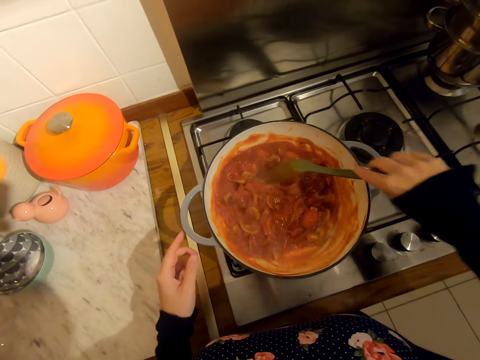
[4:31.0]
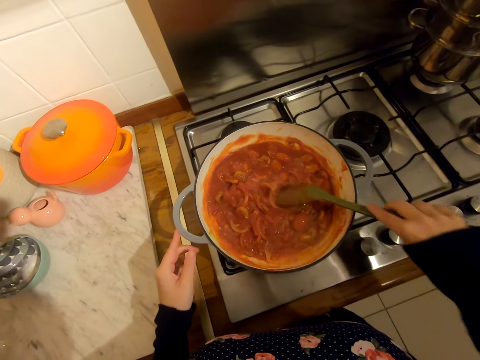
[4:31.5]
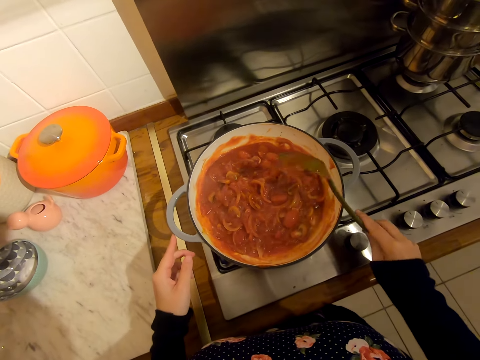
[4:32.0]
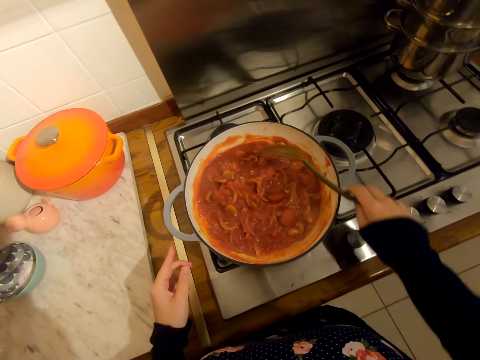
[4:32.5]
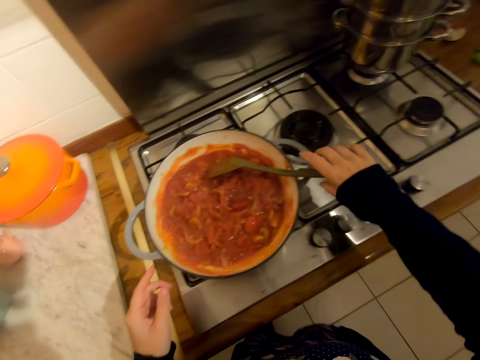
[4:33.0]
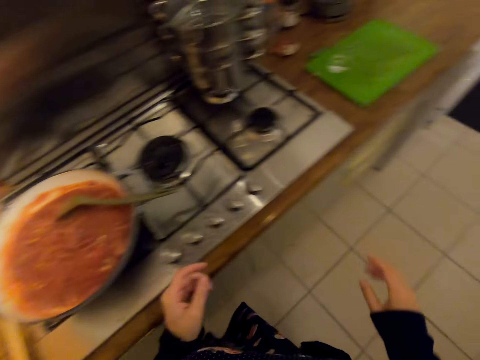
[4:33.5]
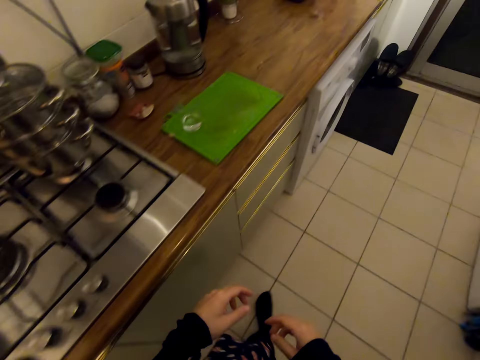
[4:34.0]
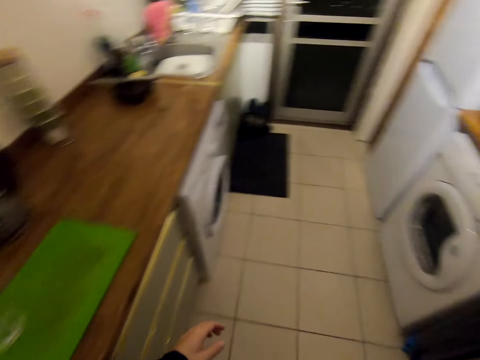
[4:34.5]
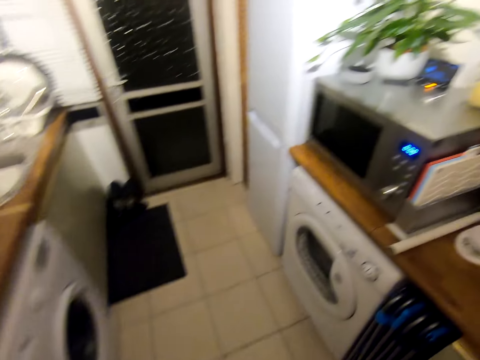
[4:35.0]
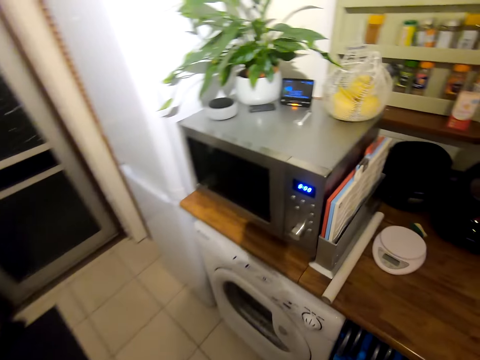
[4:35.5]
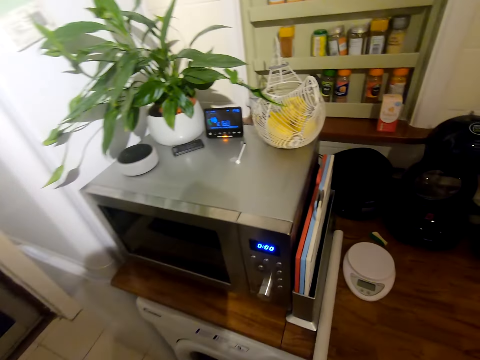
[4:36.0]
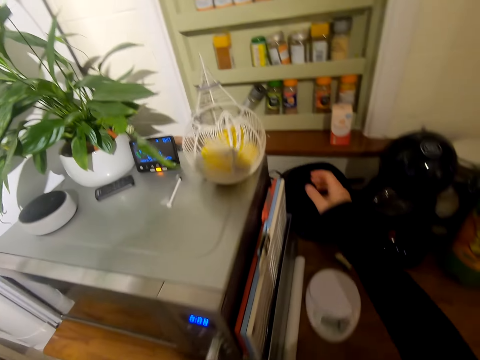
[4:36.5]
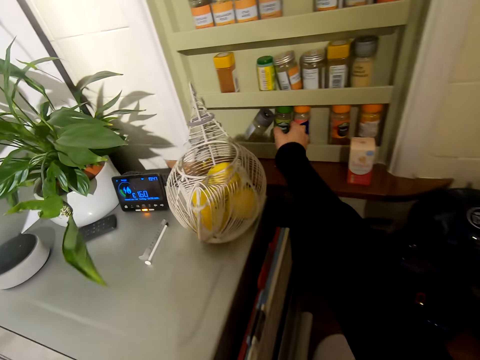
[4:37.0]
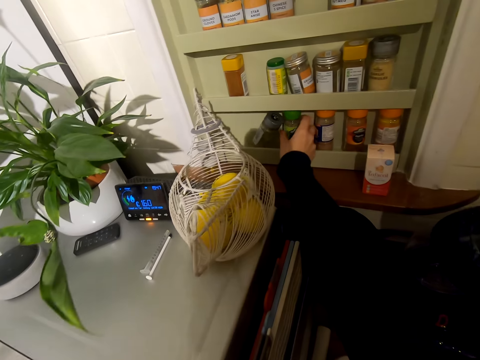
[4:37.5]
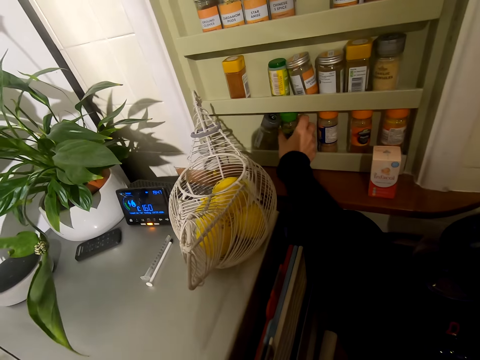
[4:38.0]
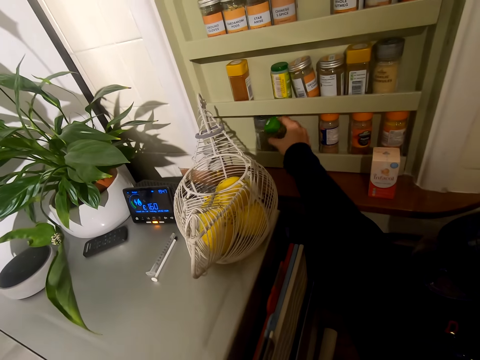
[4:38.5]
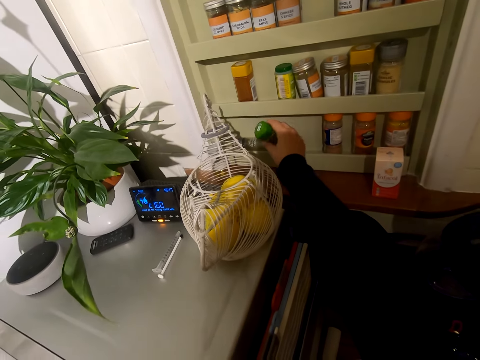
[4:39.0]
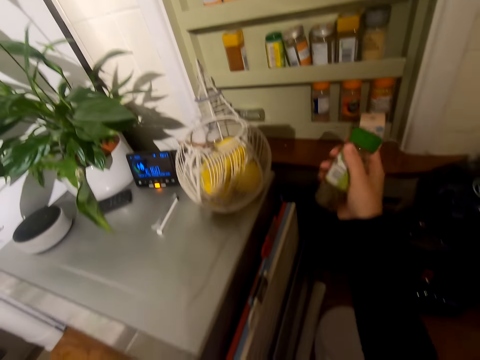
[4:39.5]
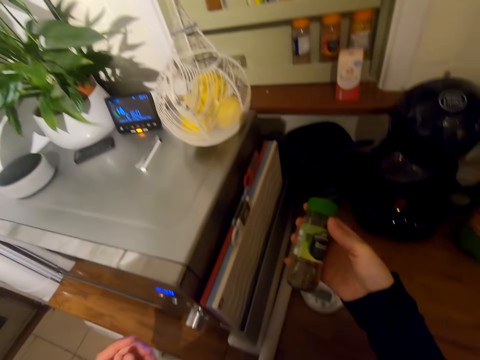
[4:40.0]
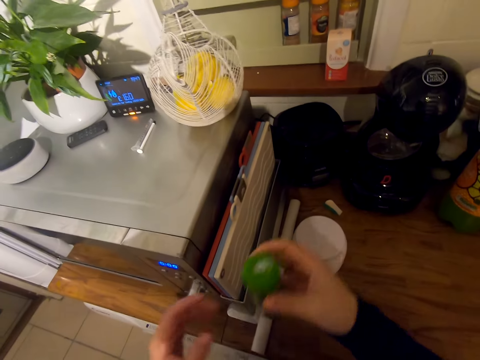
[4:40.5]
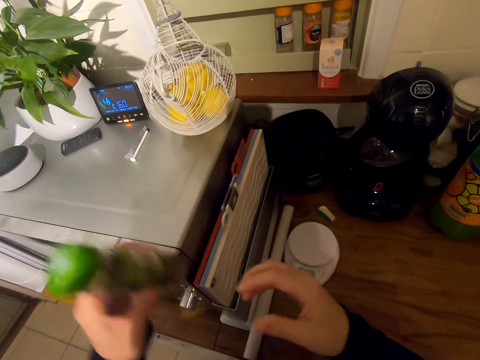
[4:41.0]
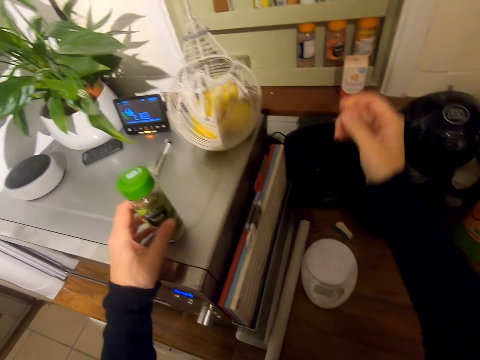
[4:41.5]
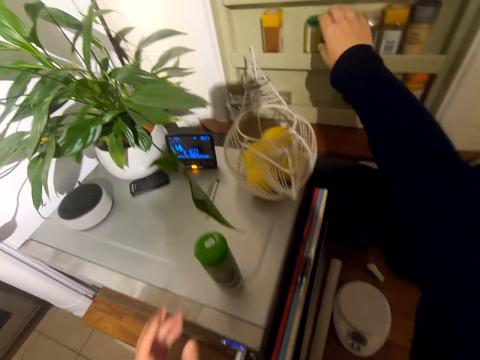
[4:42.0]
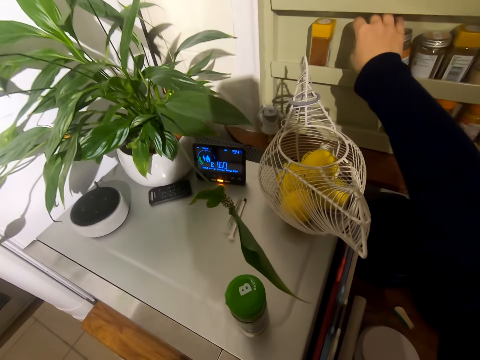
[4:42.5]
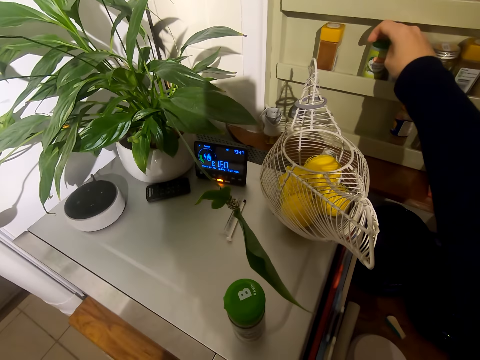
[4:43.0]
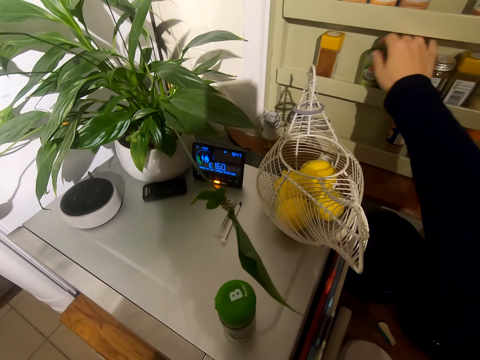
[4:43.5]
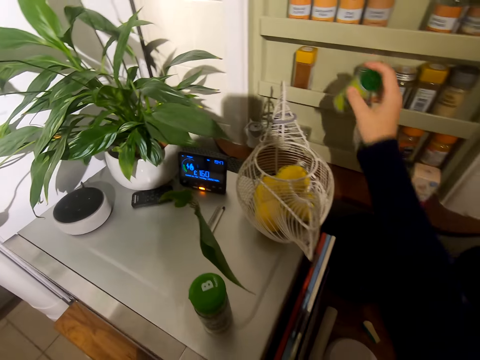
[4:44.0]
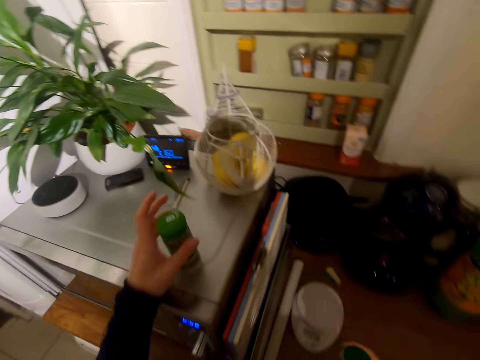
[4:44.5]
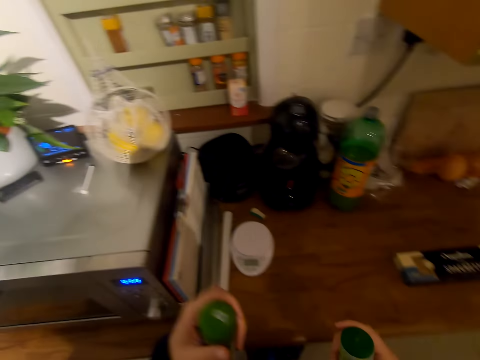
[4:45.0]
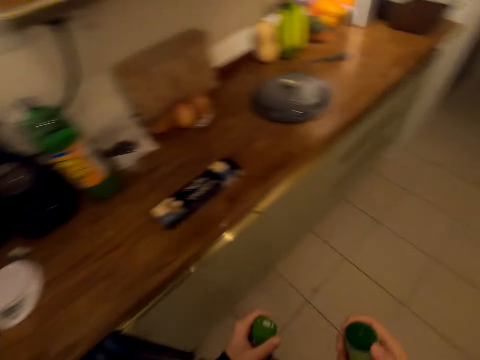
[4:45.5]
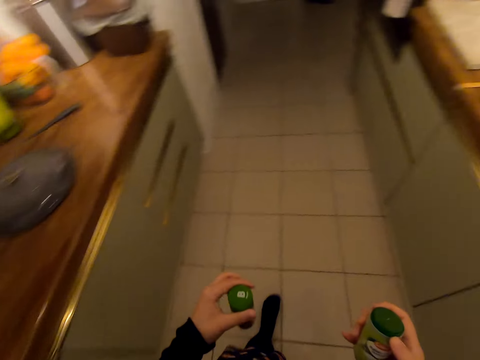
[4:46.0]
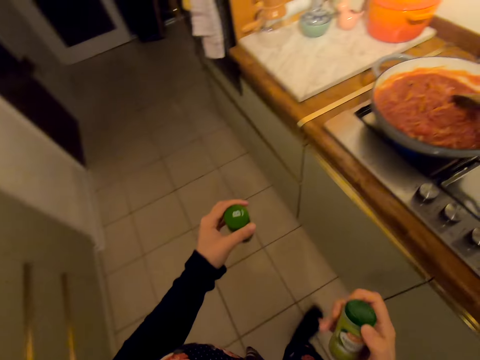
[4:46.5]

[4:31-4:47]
The camera wearer walks on the floor. She picks up spices from the shelf in the wall cabinet. She holds the spices with her hands. She puts the spice on the fridge. She picks up something in the wall cabinet. She picks up something on the fridge. She walks on the floor.

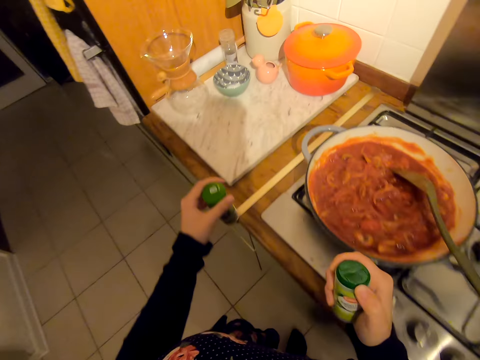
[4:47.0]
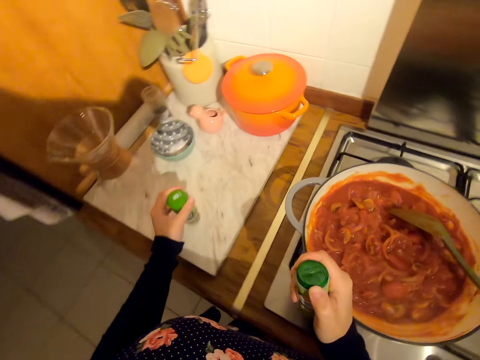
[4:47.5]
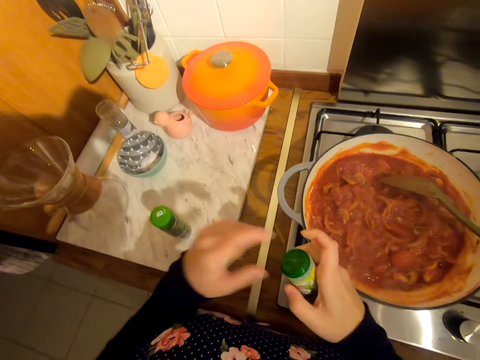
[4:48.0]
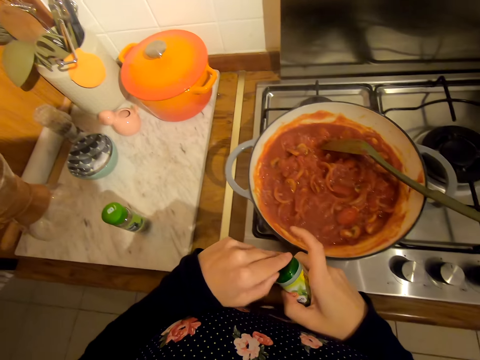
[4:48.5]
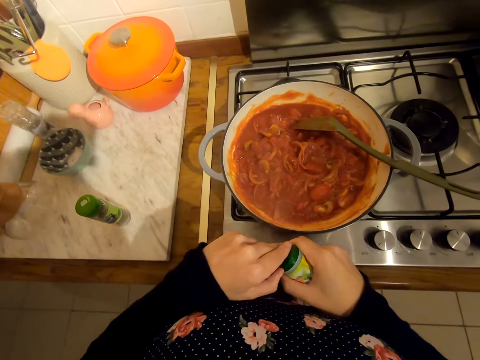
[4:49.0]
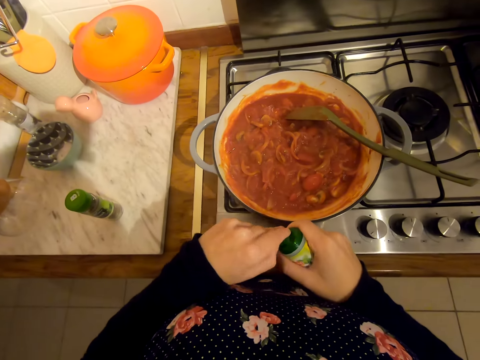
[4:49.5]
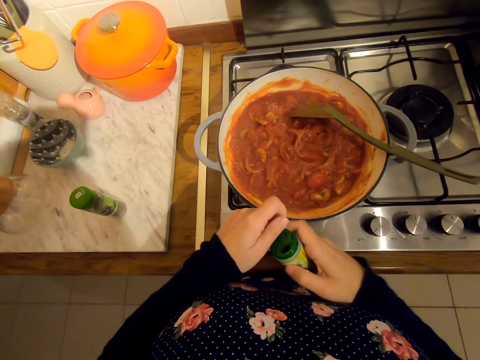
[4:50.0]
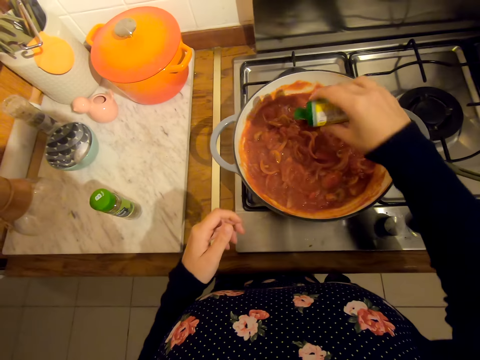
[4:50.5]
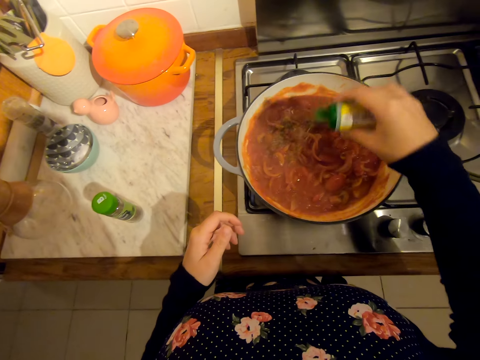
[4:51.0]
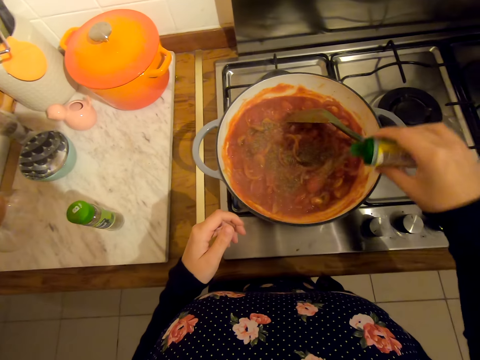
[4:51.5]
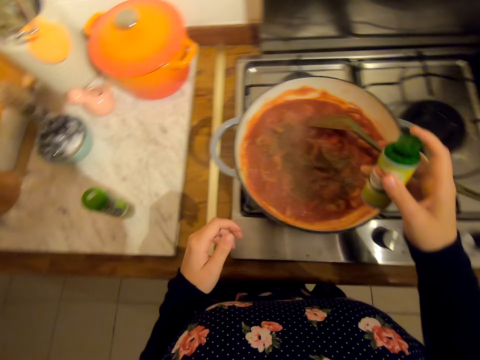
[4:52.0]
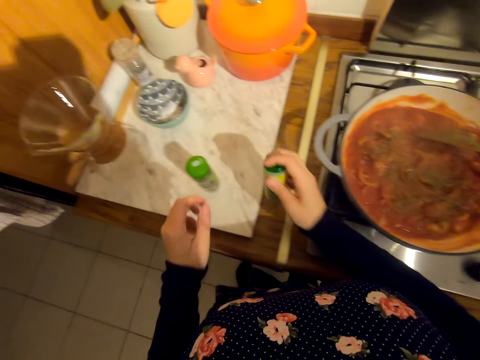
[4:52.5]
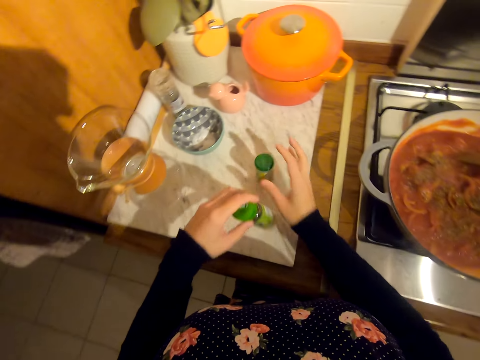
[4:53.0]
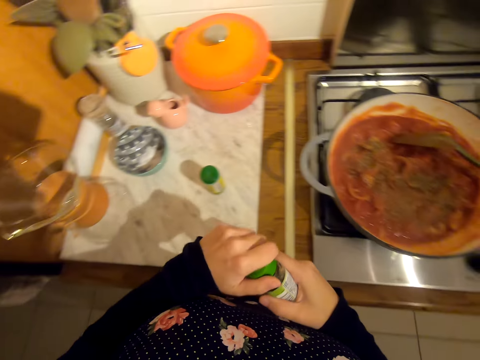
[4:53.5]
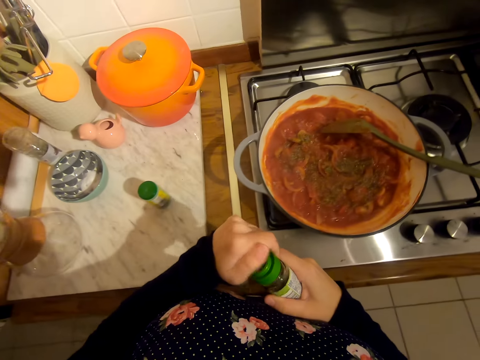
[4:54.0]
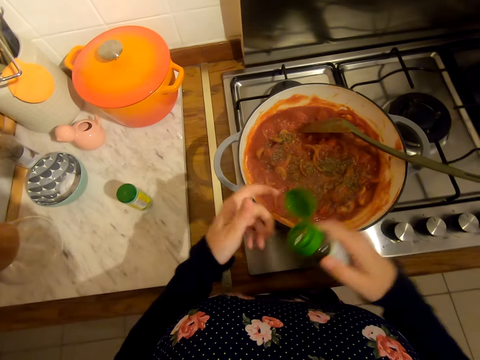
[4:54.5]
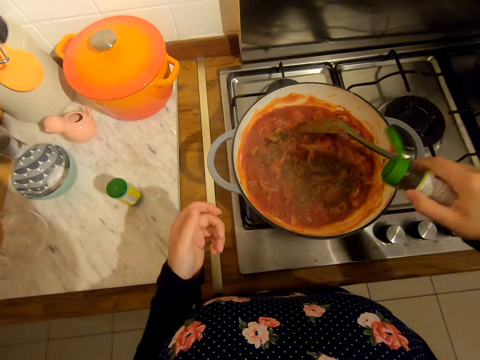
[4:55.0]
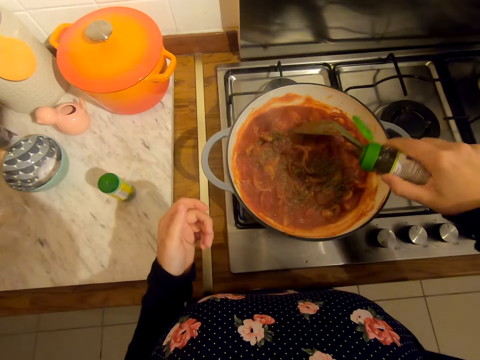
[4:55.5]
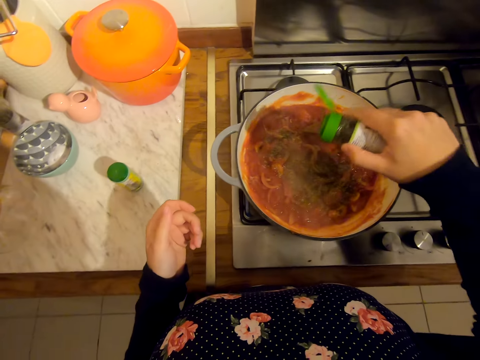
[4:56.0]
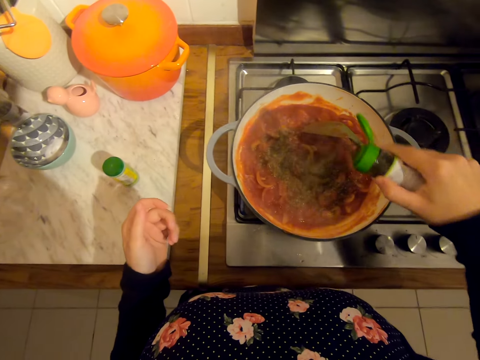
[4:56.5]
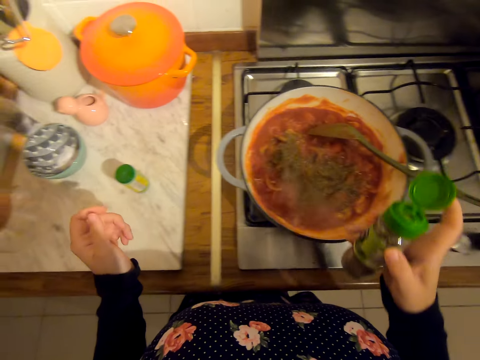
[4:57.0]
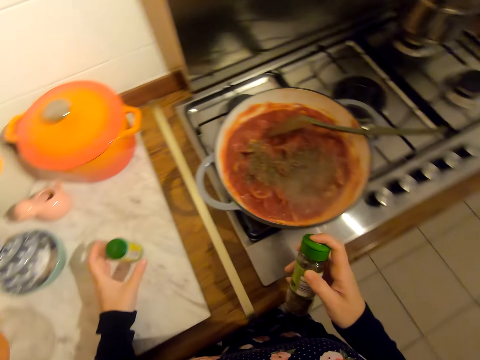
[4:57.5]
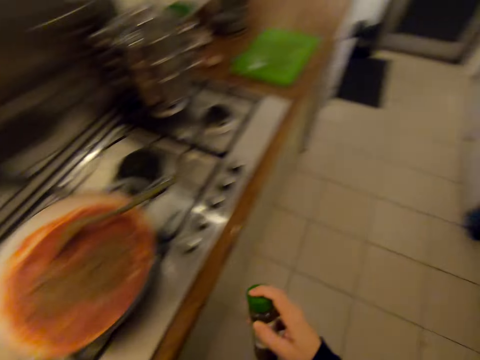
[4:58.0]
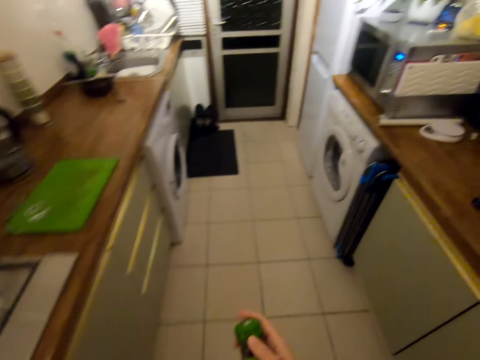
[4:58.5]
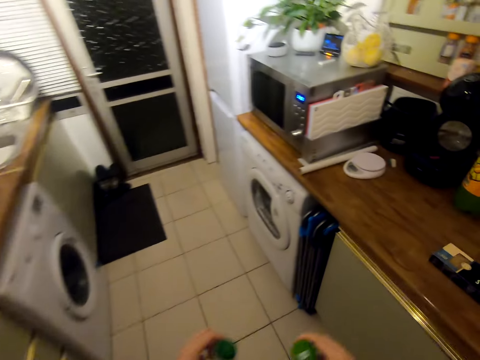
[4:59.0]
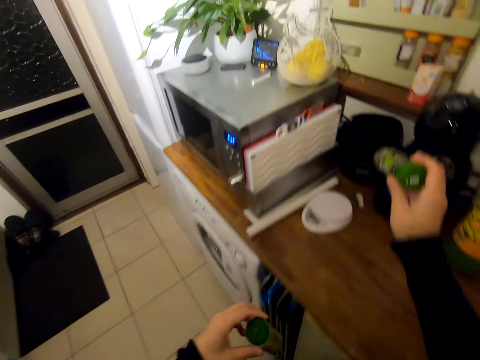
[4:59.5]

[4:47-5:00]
The camera wearer puts the spices on the countertop. She opens up a spice tin with her hands. She adds the spice in the food in the cooking pan. She puts the spices on the countertop. She picks up a spice from the table. She adds the spice in the food in the cooking pan. She picks up something on the countertop. She walks on the floor.
